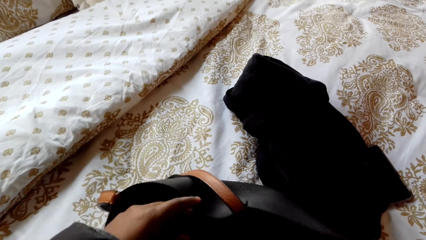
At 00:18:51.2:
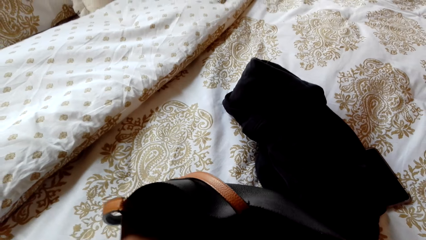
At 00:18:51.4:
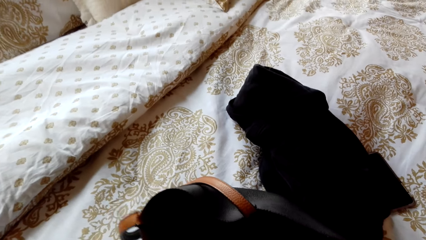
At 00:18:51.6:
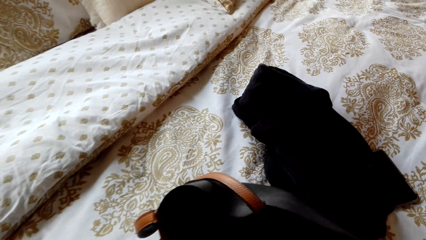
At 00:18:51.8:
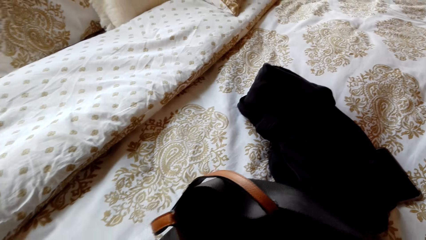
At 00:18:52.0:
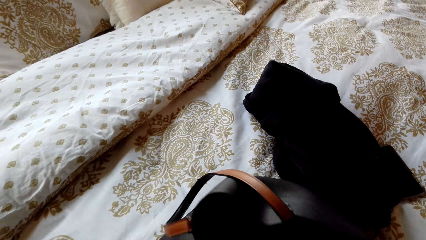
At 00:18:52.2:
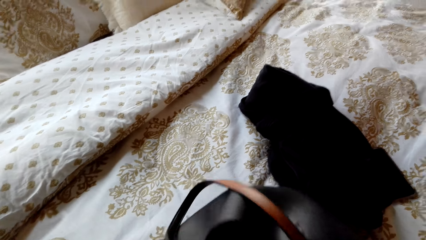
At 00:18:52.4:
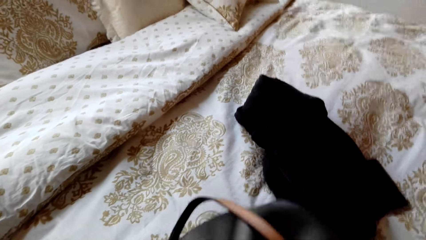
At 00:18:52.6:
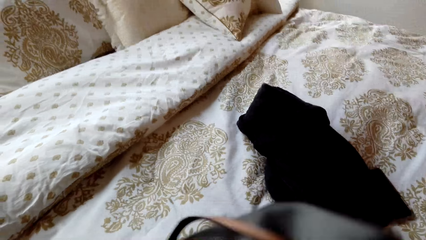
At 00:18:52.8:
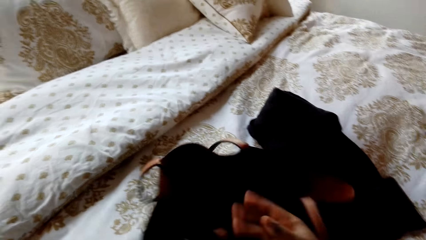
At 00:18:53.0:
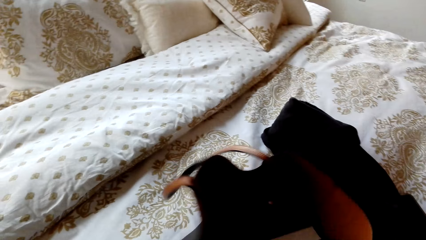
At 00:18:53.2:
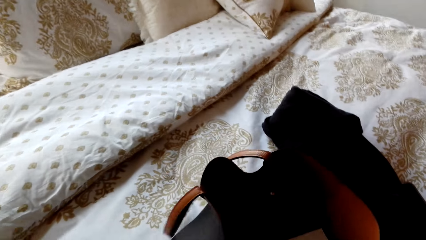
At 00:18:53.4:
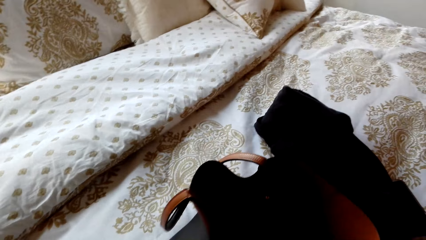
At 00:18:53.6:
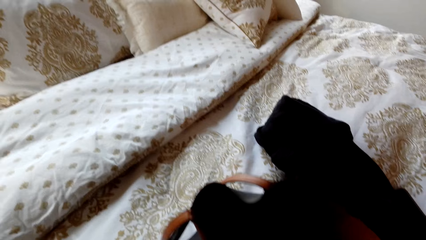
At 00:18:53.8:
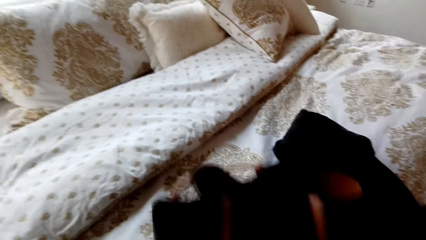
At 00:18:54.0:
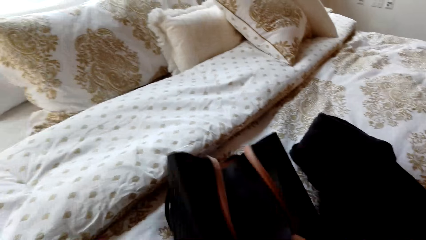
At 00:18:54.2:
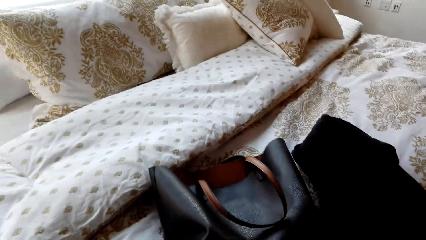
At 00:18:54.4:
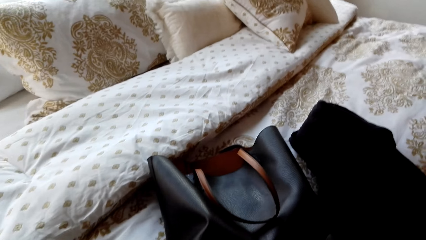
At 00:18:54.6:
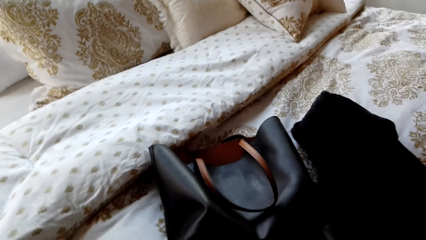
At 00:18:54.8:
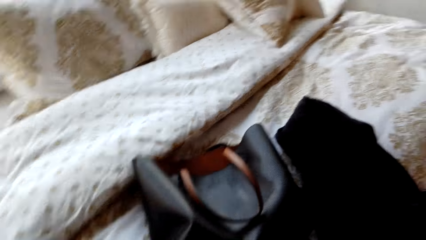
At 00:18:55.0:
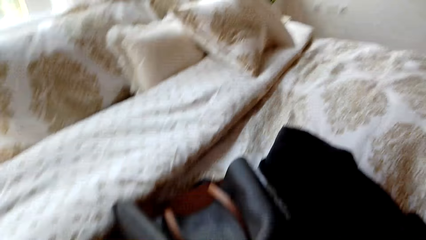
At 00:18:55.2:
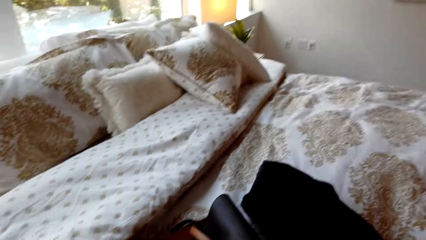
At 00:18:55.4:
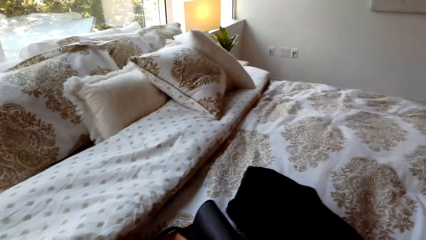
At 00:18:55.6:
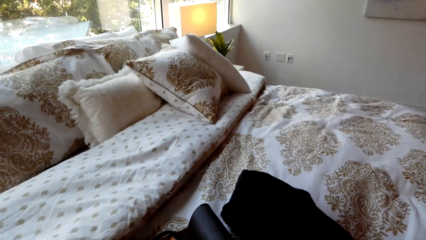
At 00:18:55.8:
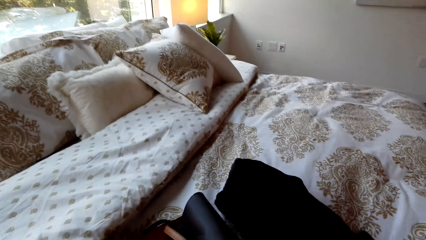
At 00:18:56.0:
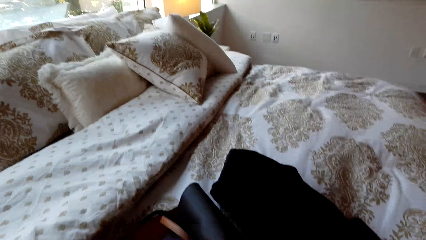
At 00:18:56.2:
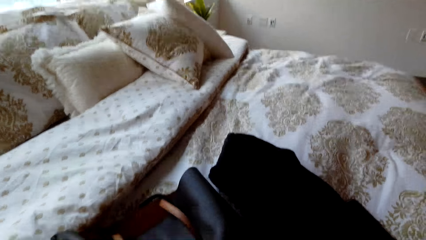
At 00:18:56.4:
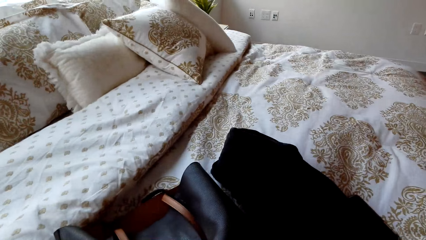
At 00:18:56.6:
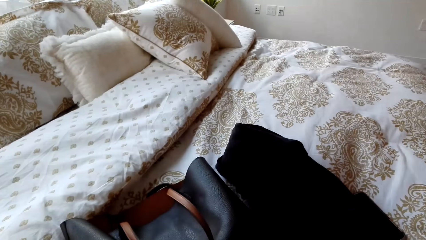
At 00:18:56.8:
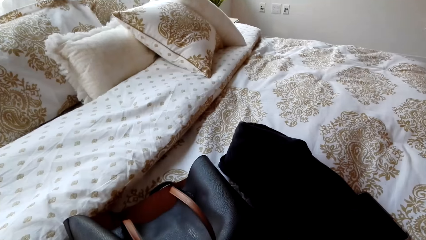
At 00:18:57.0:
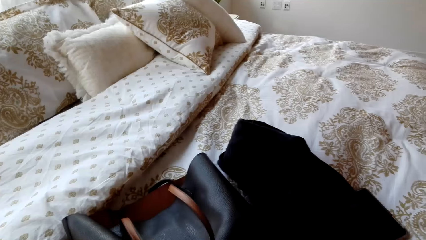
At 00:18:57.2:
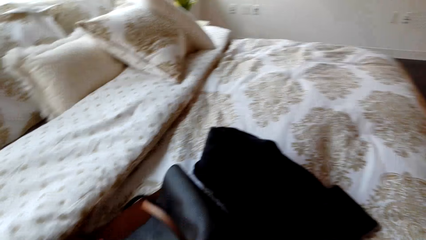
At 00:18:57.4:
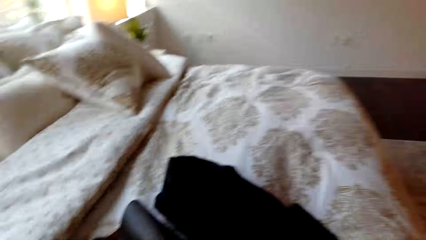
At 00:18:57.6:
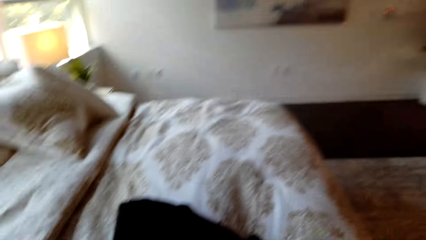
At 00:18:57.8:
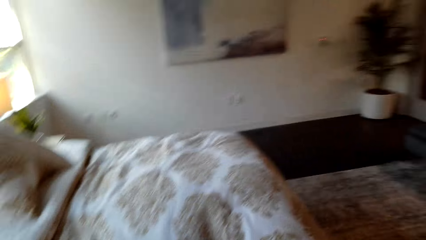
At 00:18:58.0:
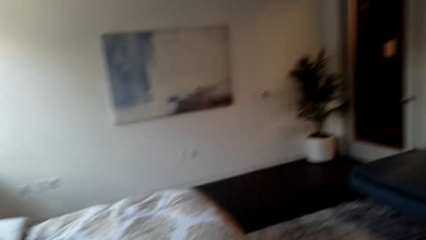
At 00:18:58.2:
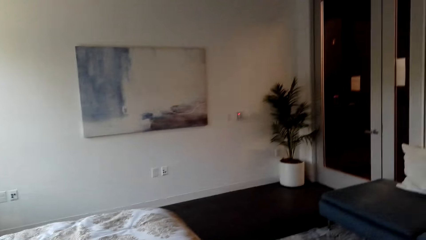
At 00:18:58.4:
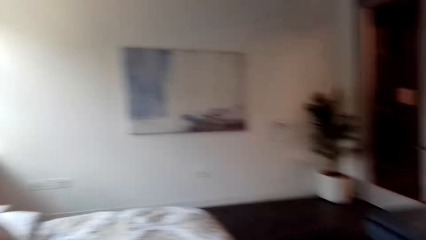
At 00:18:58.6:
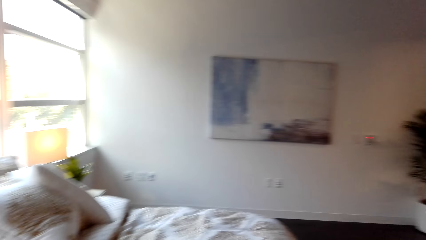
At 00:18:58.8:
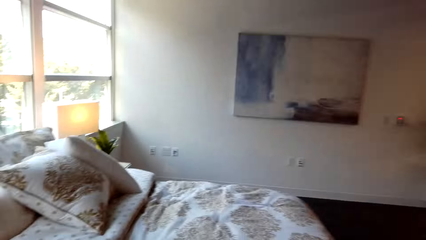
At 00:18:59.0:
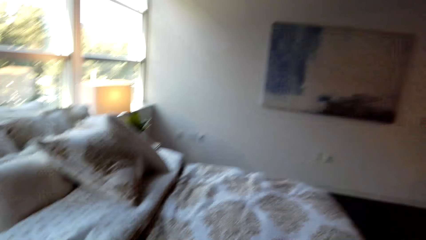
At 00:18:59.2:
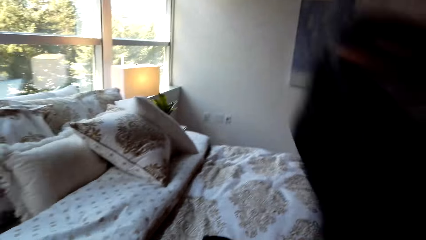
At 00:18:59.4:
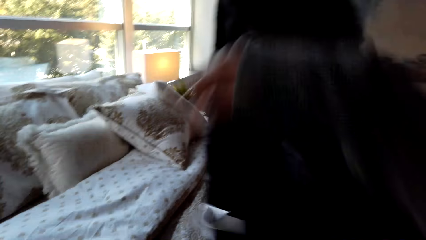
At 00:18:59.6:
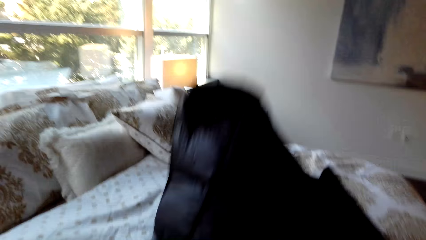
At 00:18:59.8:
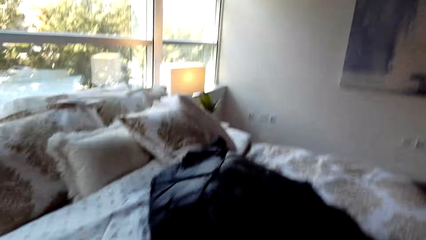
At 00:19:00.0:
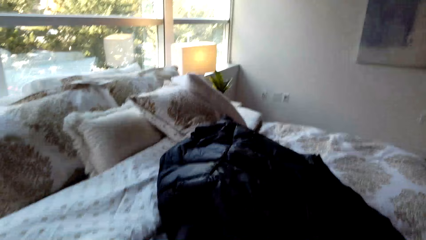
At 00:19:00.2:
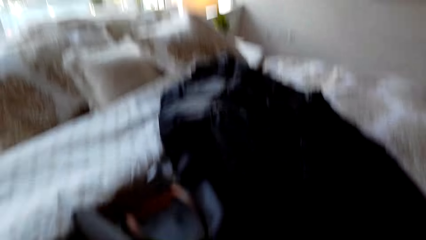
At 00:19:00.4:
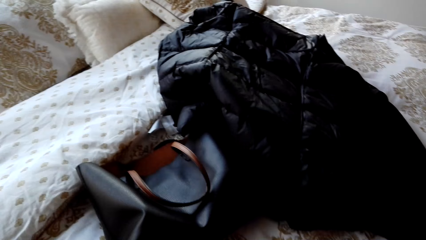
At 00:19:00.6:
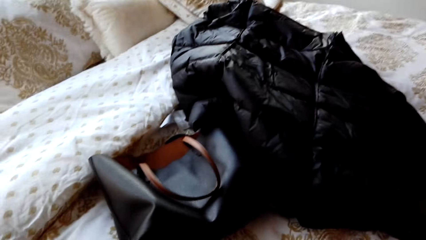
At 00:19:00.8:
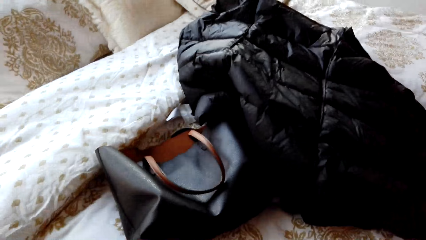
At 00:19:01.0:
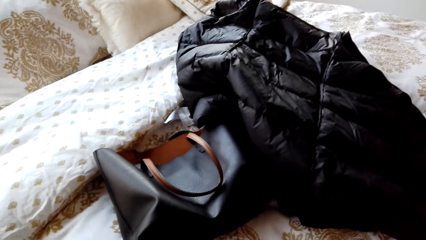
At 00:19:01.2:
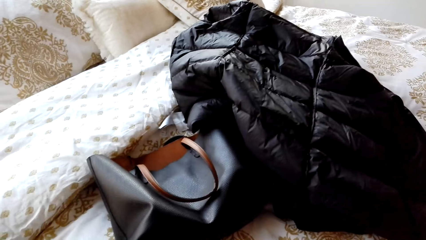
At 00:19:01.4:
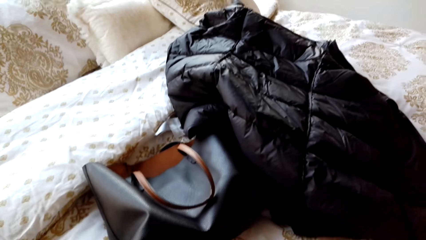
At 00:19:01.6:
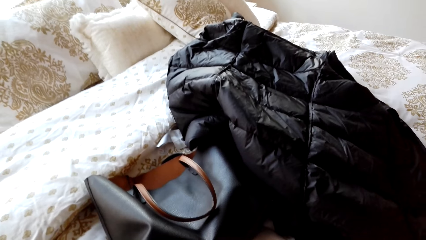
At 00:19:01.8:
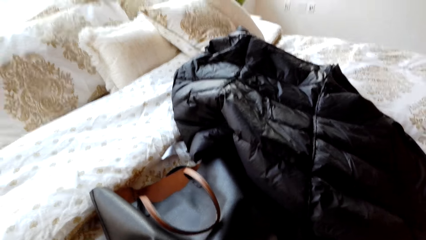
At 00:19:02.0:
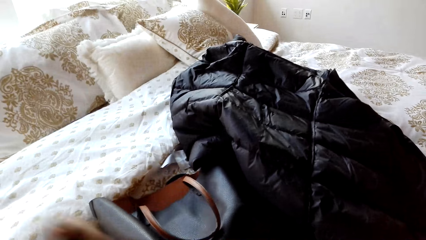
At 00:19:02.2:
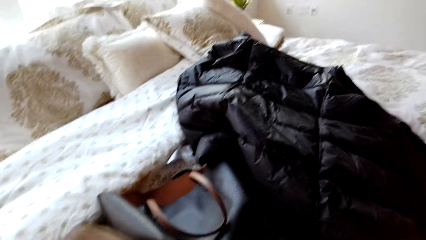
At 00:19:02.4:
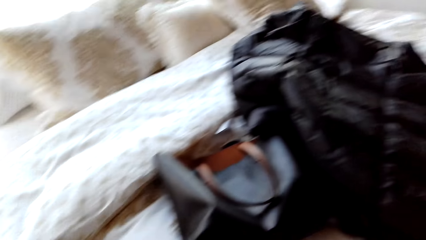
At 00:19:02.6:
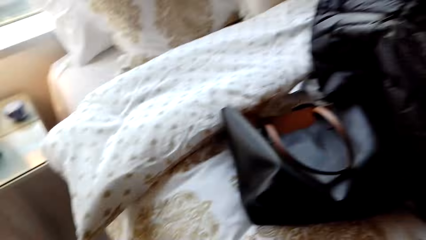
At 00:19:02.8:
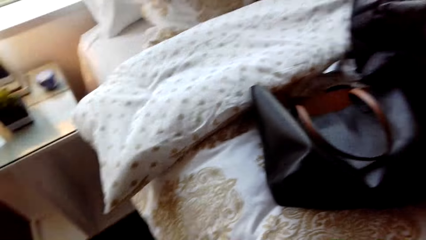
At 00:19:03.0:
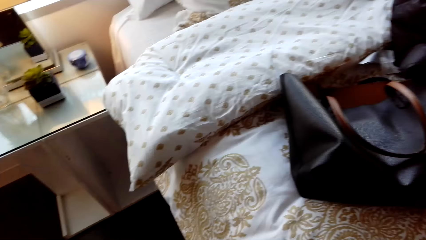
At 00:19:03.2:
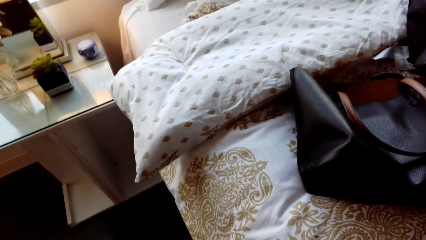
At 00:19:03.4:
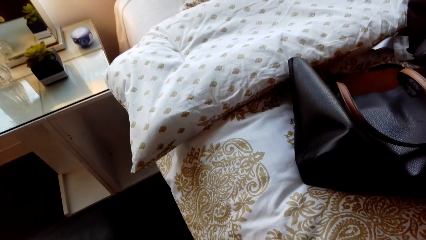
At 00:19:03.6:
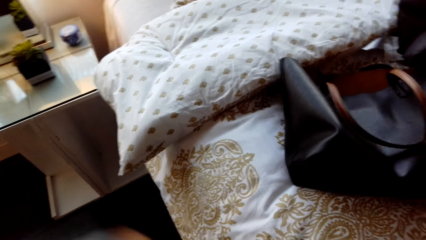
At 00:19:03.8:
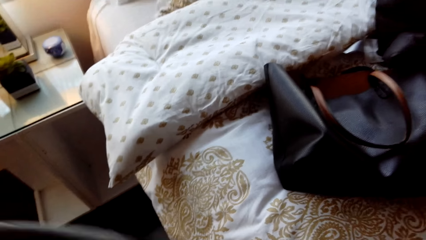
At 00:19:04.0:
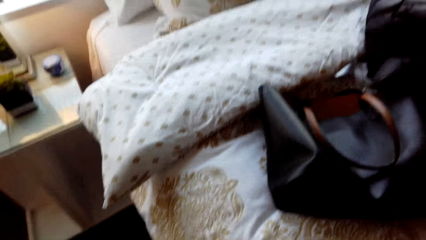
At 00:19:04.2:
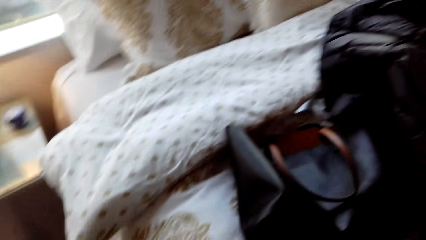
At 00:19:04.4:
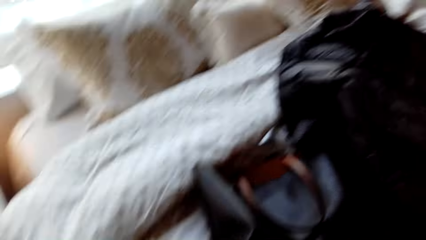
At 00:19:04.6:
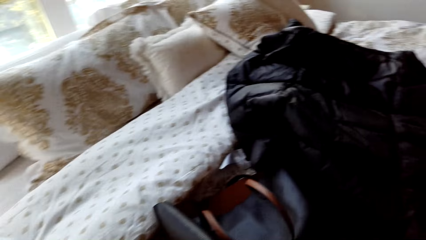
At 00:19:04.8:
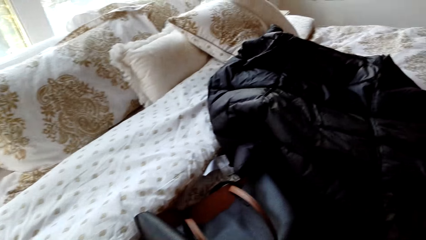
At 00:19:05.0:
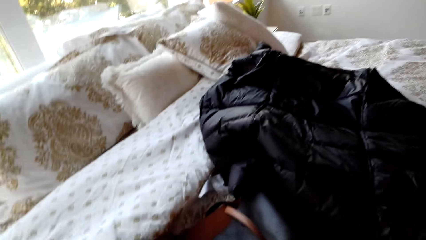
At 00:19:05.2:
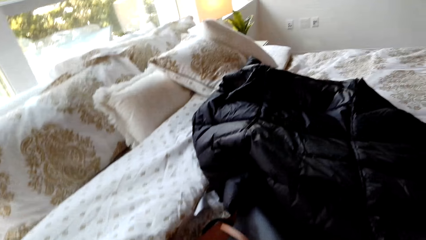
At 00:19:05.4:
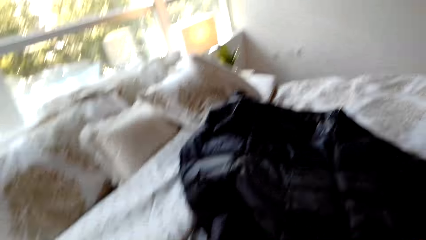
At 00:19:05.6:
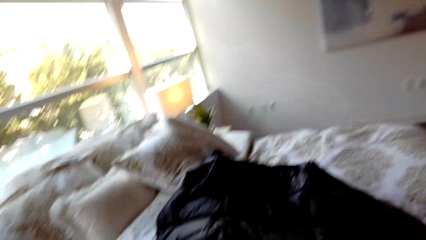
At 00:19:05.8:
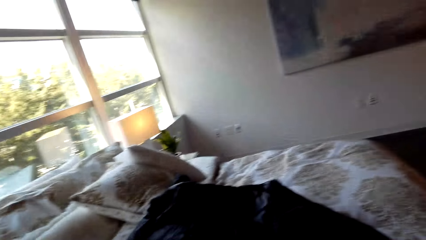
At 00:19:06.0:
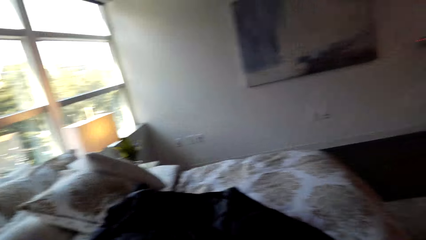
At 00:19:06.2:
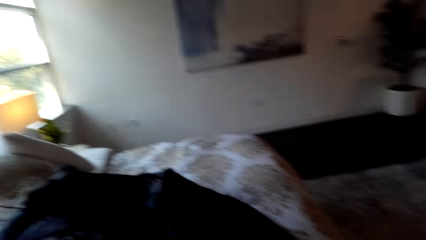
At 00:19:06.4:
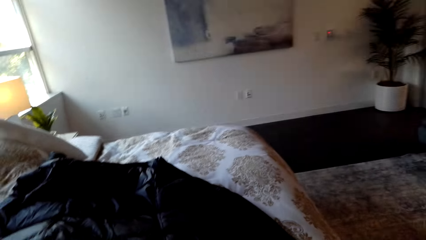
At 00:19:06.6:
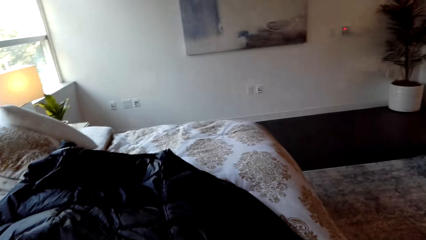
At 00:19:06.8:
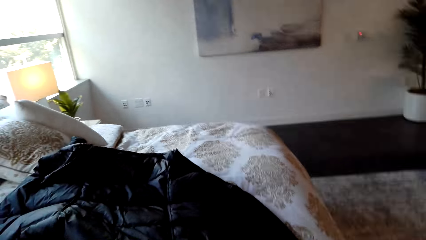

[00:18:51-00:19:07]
The camera wearer puts the handbag on the bed. They throw a jacket on the bed. They talk with the phone.
